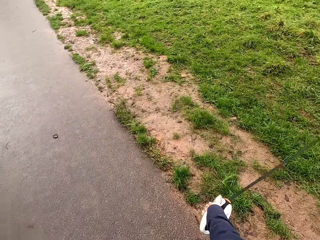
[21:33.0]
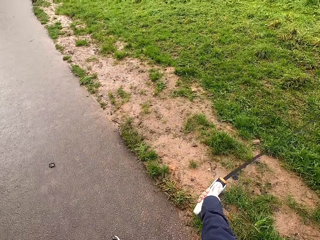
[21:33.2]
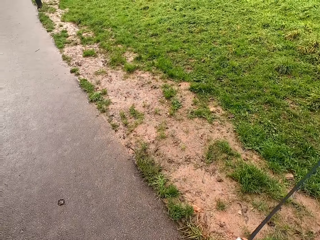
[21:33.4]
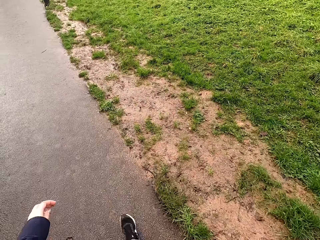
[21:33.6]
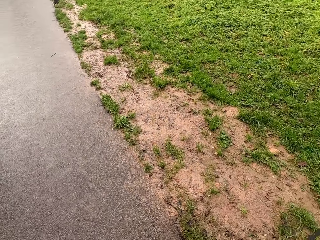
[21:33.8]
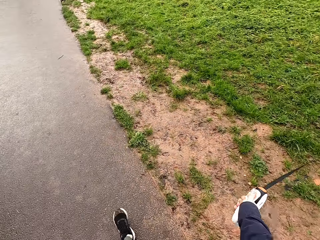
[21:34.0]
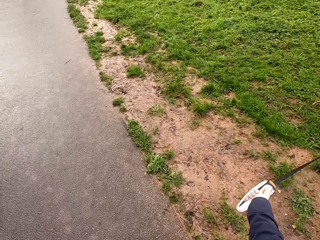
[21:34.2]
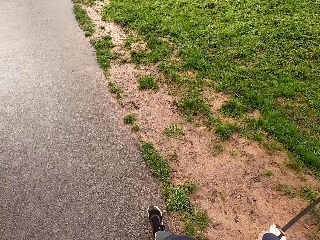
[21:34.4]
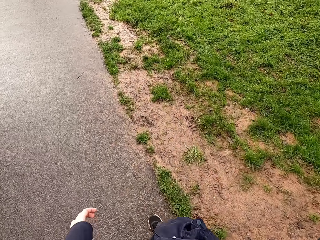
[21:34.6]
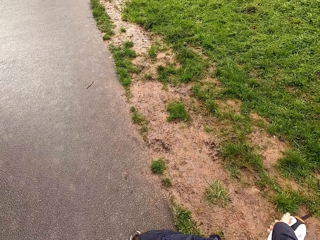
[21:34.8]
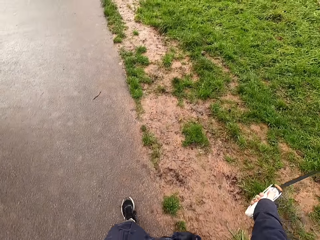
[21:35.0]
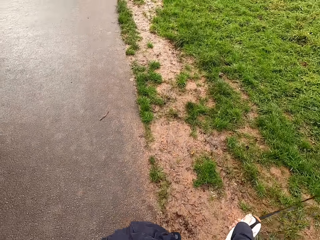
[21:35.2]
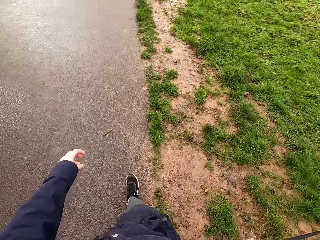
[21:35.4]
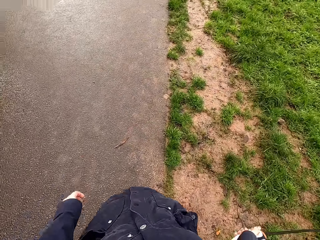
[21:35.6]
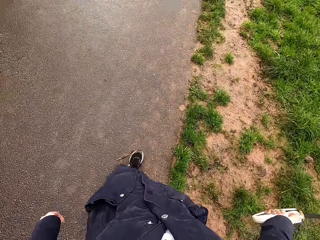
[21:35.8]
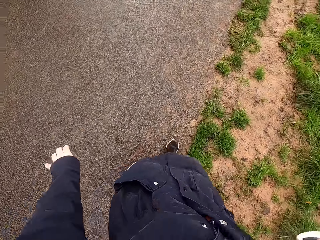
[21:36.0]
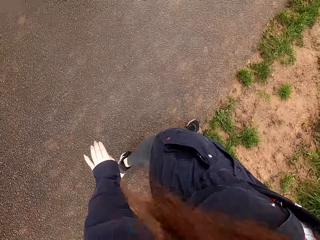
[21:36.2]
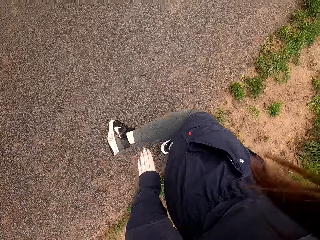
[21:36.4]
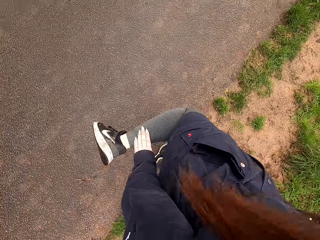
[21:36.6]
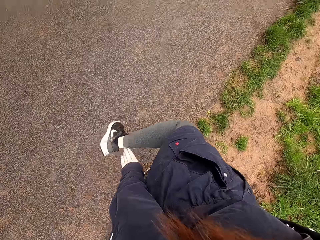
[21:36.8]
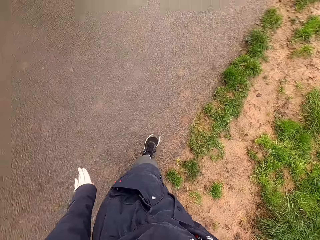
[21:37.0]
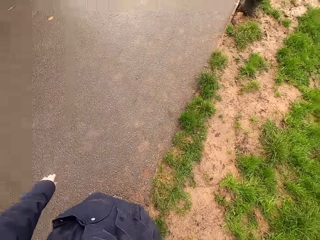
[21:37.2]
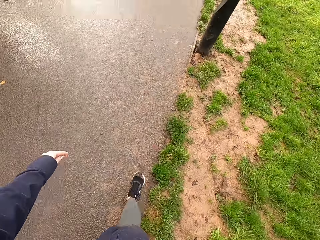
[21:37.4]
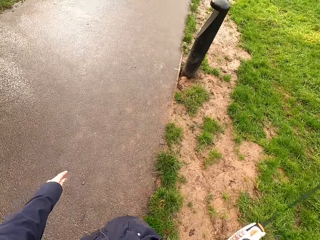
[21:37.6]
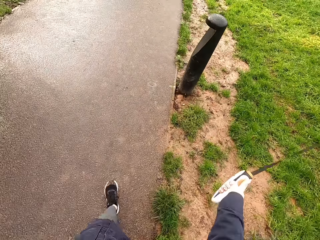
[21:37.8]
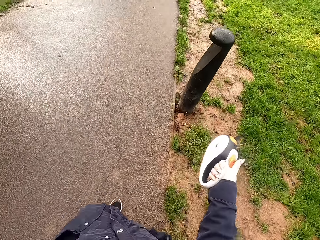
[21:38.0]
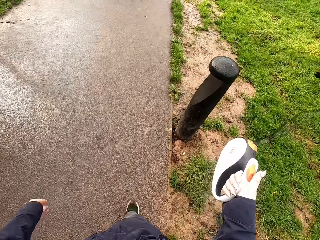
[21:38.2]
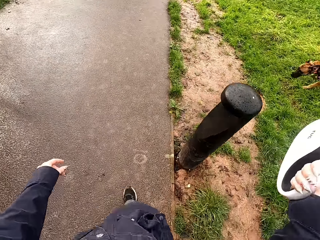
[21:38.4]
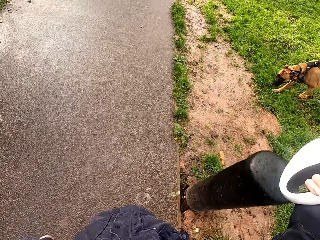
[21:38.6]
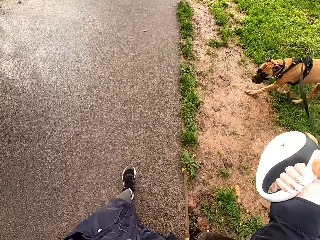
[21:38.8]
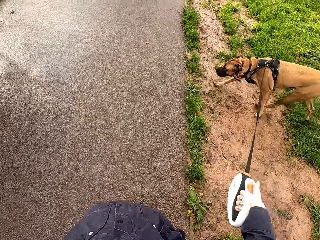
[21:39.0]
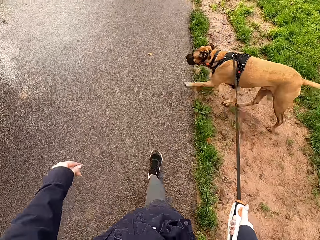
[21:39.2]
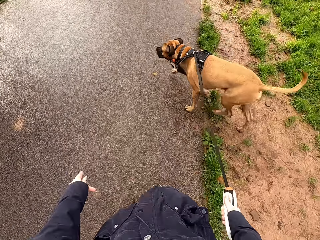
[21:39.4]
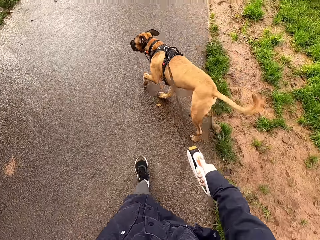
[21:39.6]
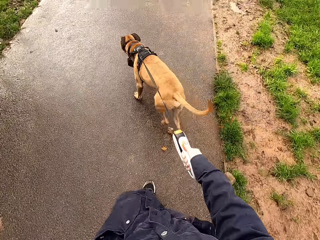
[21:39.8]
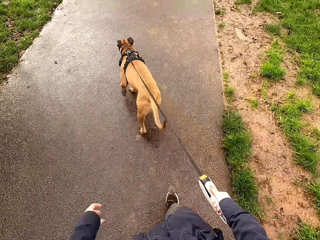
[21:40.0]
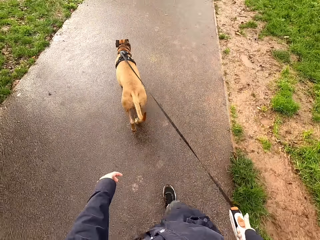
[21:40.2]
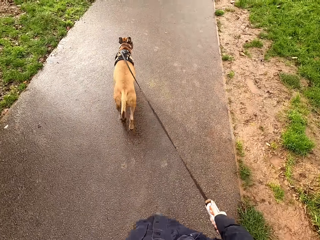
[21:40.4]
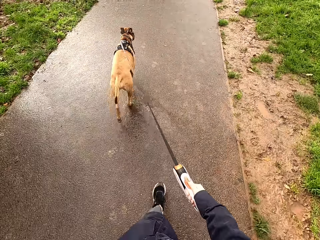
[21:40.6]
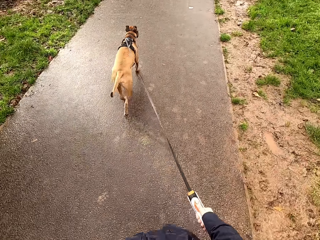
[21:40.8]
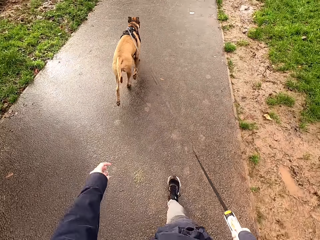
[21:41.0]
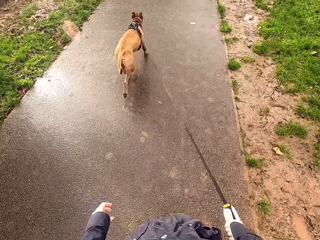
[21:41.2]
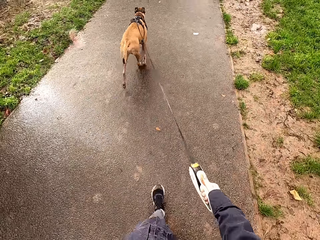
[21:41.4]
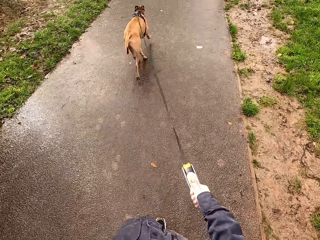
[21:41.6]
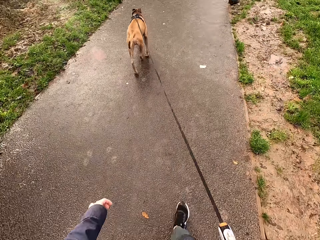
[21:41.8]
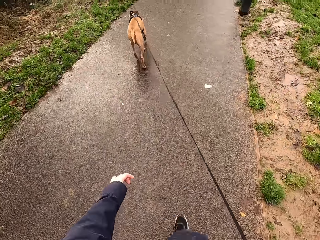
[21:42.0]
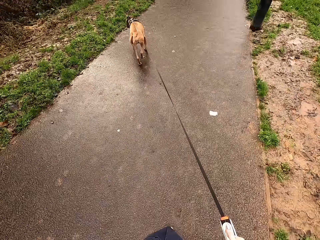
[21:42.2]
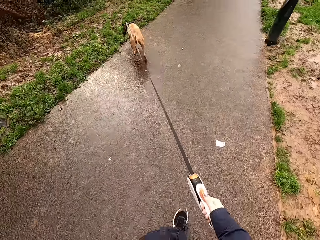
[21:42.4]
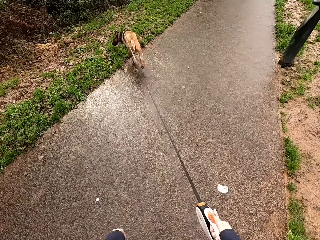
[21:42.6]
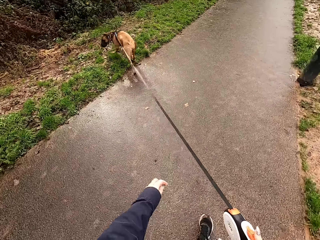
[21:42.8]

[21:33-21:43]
The camera wearer walks along the pathway.

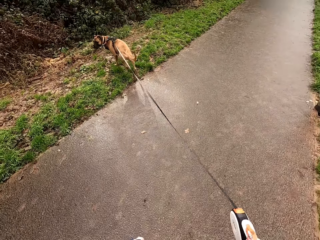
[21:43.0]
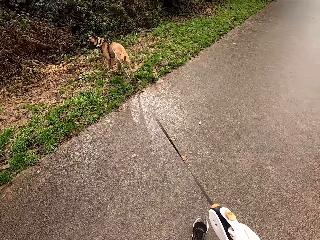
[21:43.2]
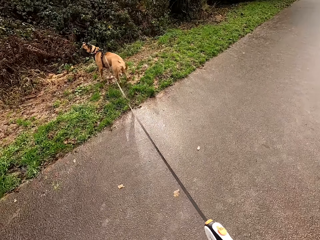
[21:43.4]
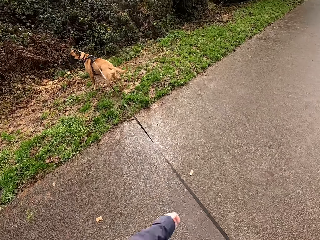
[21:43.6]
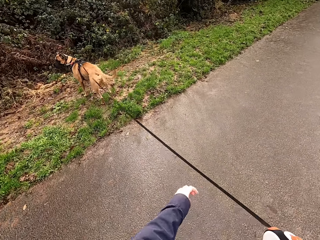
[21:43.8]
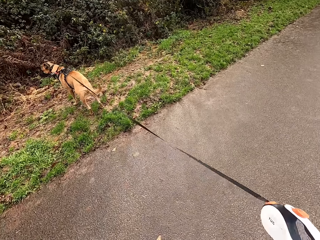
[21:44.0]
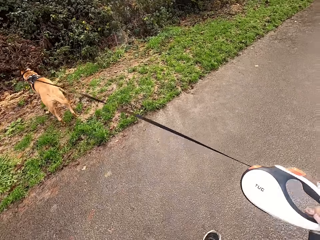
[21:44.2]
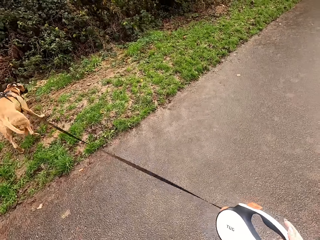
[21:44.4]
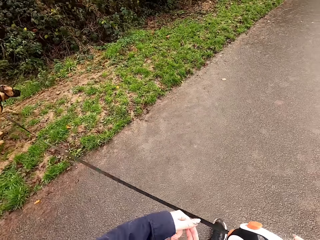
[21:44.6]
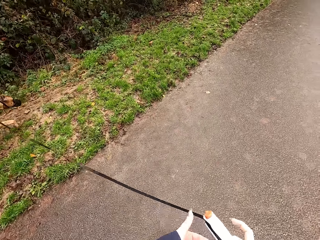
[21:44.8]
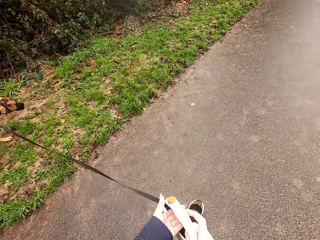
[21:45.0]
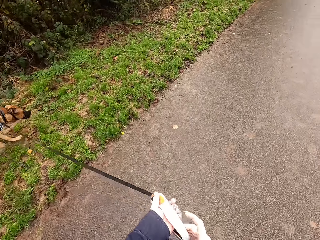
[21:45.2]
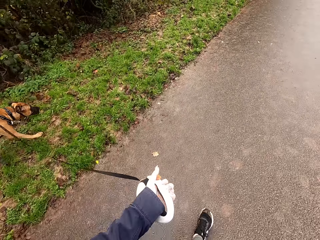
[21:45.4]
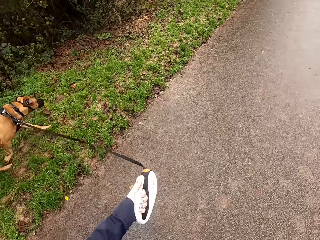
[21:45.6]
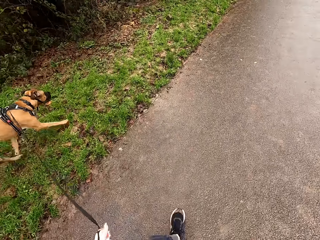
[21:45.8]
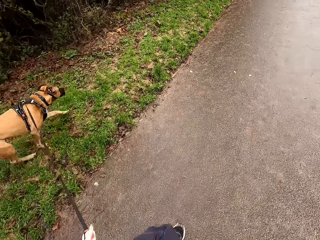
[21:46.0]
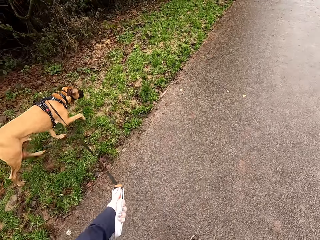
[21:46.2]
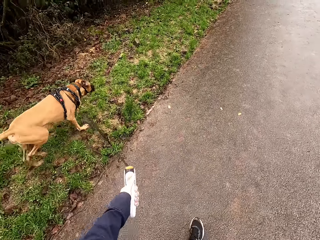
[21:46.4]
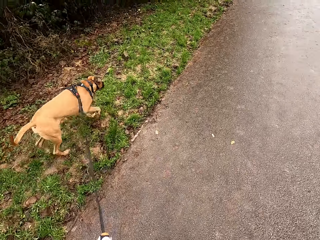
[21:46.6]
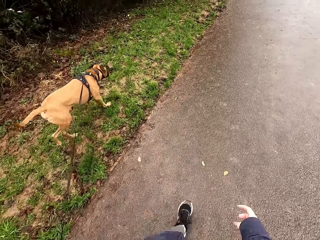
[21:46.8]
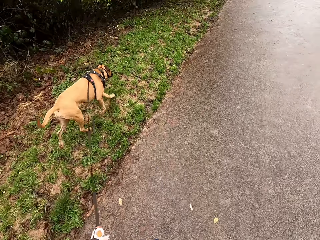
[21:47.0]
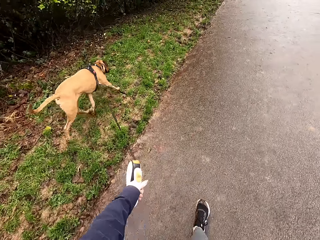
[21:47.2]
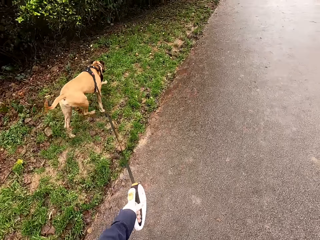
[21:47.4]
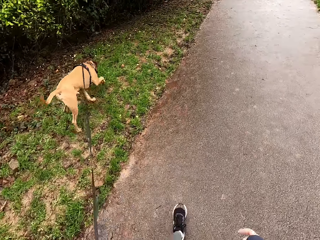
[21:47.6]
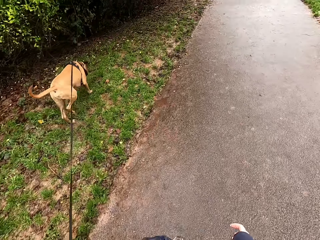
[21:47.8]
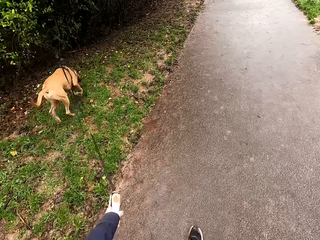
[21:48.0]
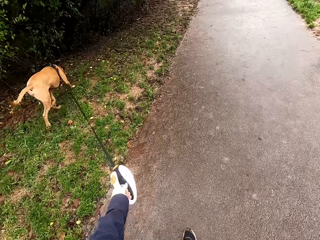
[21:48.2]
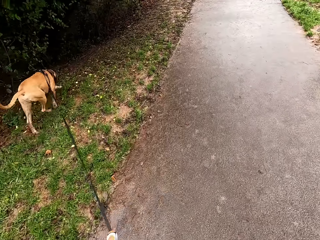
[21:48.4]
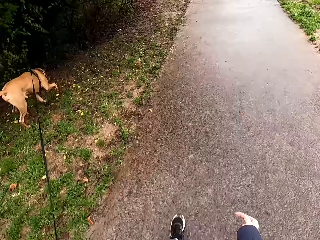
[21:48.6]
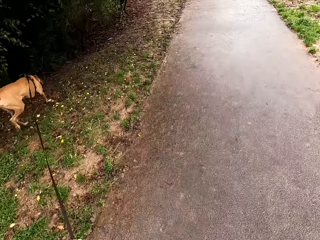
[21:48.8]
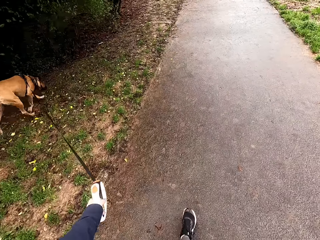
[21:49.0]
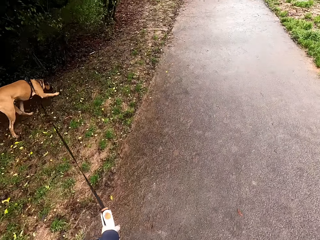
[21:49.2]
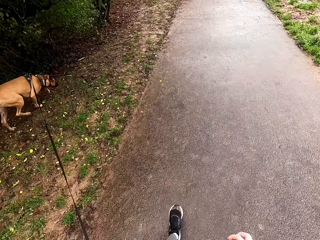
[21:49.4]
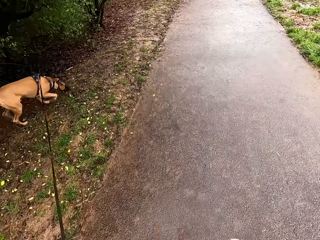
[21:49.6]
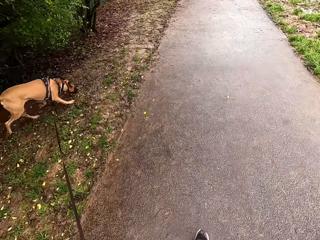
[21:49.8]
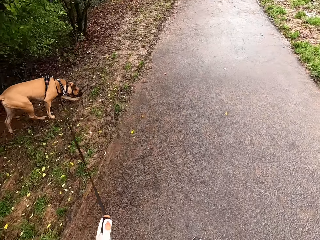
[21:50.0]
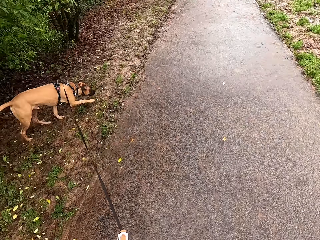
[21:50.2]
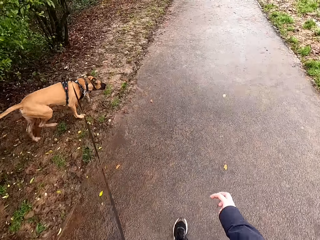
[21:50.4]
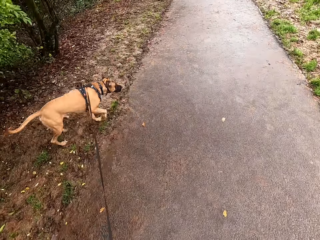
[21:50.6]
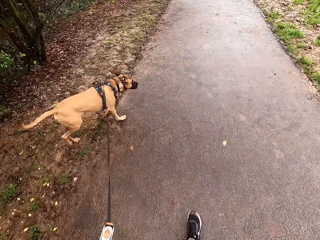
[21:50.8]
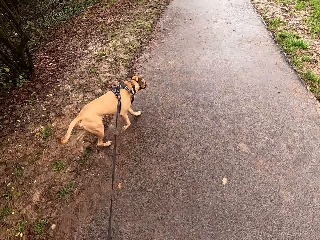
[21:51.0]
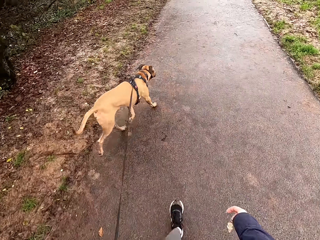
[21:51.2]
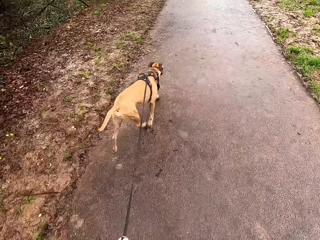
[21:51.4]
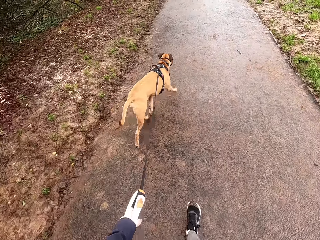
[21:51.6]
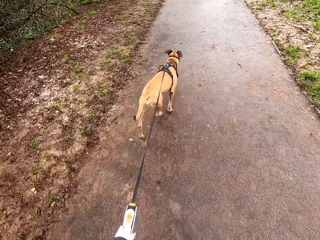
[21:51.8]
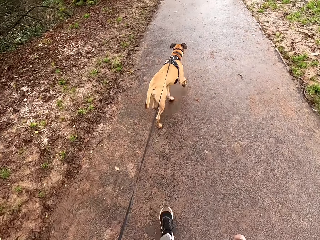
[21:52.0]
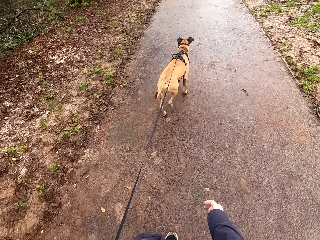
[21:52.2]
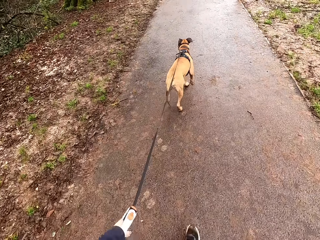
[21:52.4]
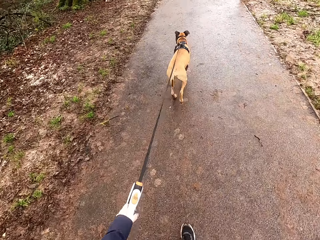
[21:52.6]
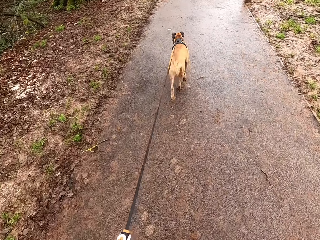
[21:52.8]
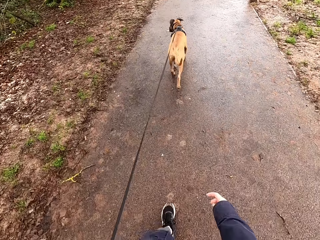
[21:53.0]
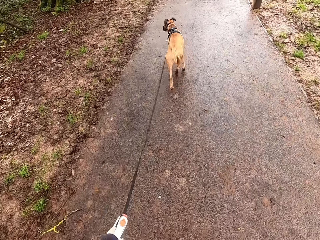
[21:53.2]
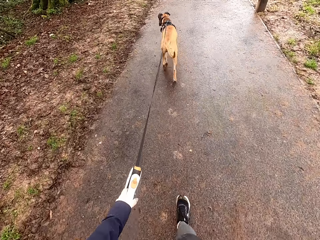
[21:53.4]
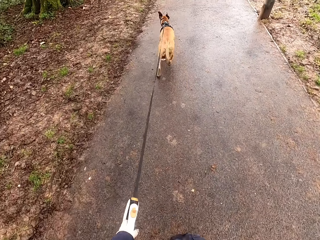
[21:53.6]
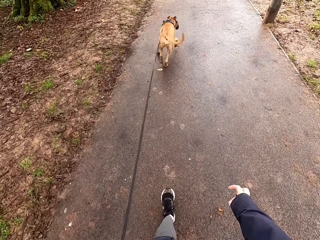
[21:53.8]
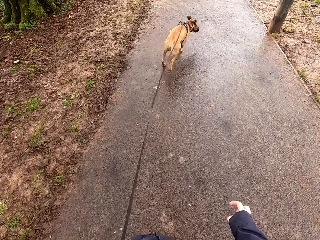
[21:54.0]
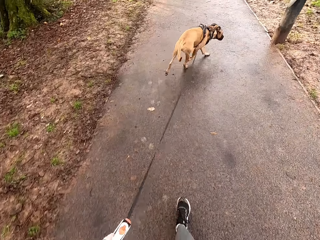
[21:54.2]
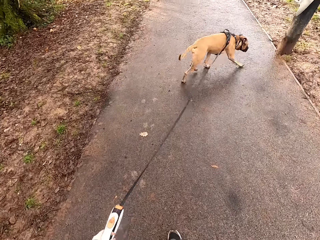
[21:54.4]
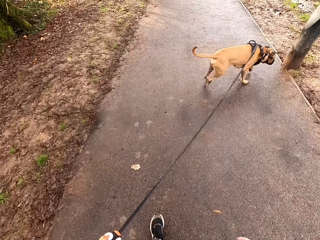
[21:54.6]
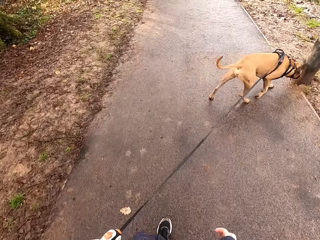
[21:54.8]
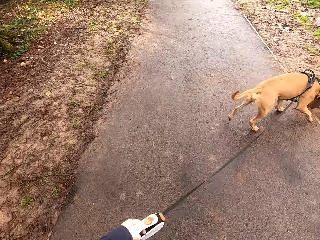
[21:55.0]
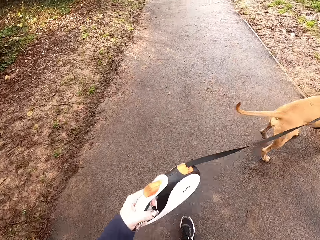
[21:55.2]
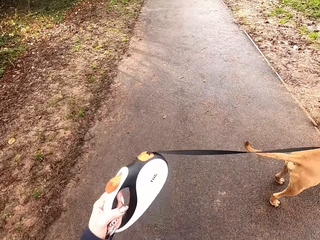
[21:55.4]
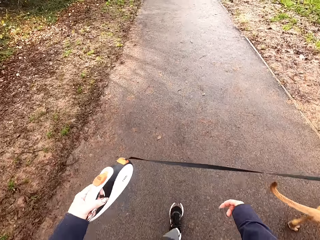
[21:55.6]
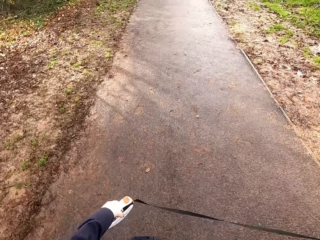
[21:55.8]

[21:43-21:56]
The camera wearer passes the dog retractable leash from her left hand to her right hand. She walks along the pathway.
